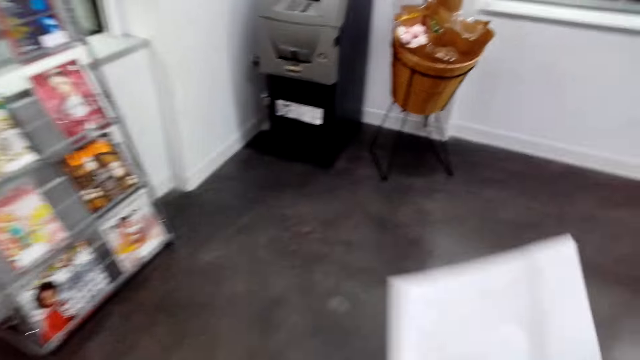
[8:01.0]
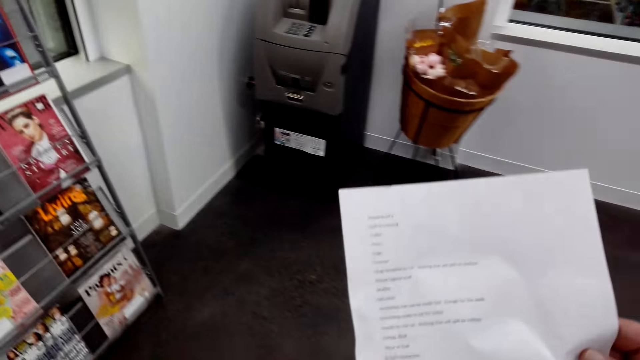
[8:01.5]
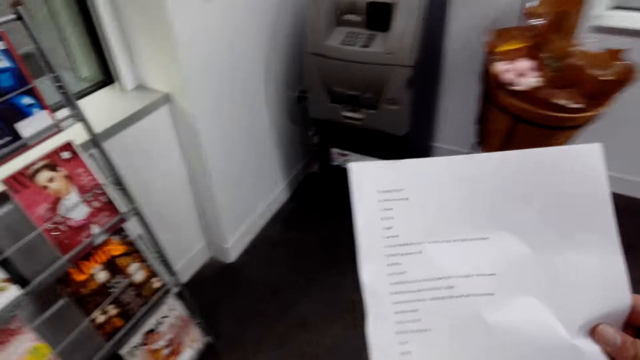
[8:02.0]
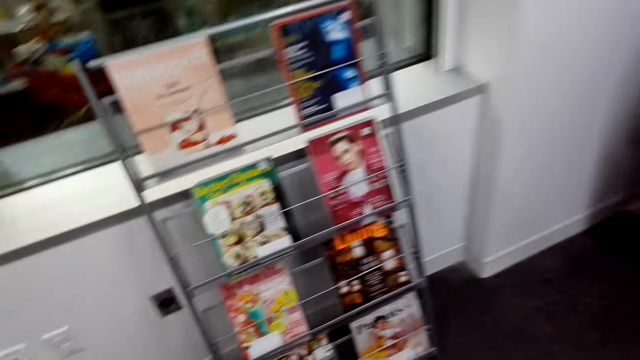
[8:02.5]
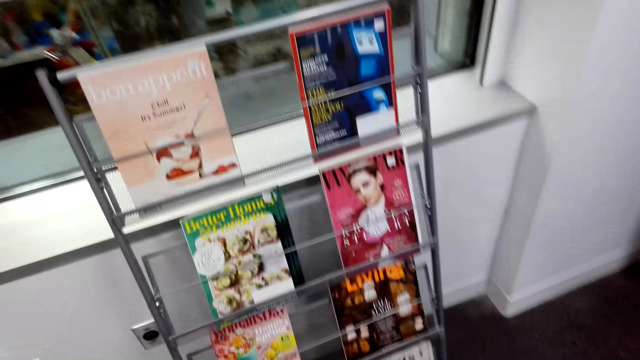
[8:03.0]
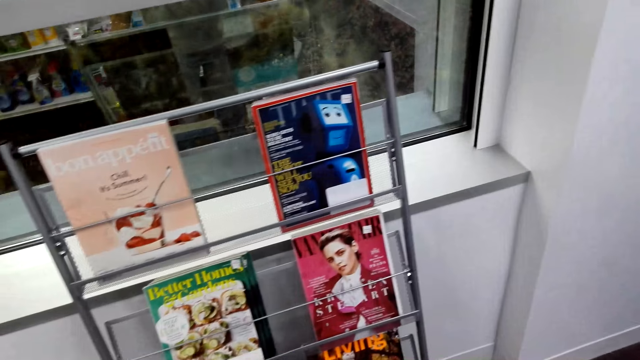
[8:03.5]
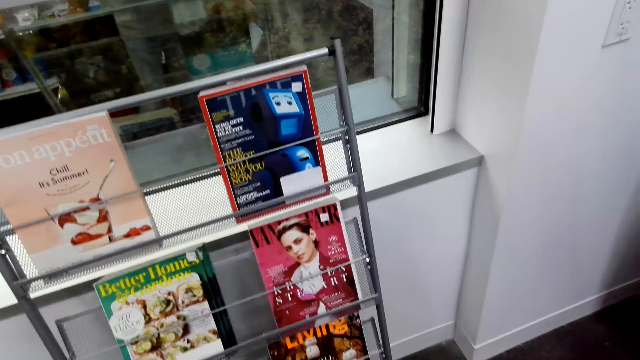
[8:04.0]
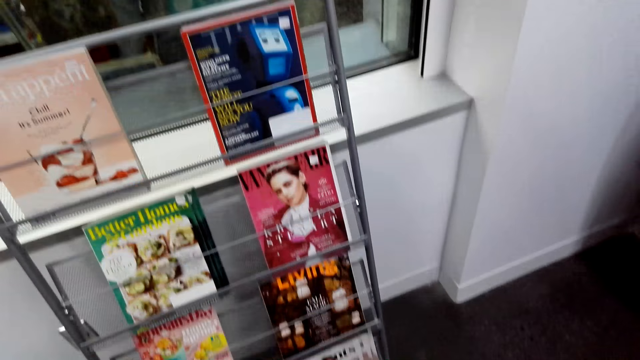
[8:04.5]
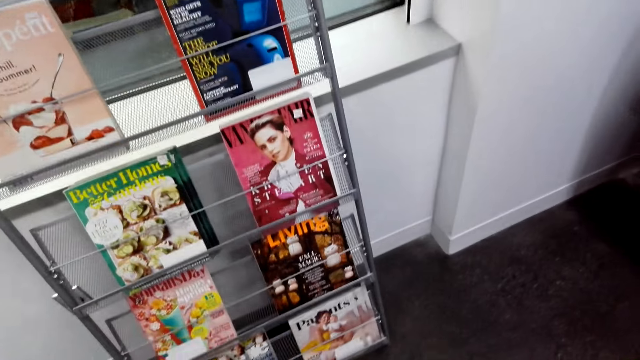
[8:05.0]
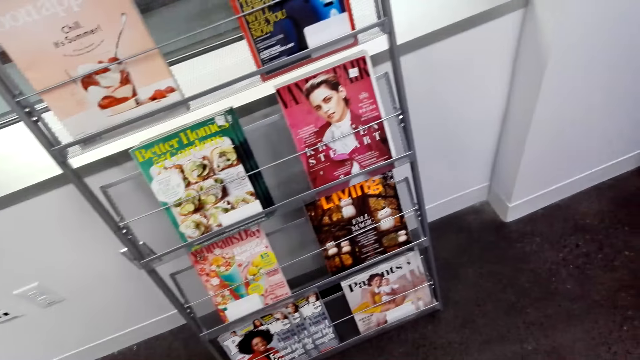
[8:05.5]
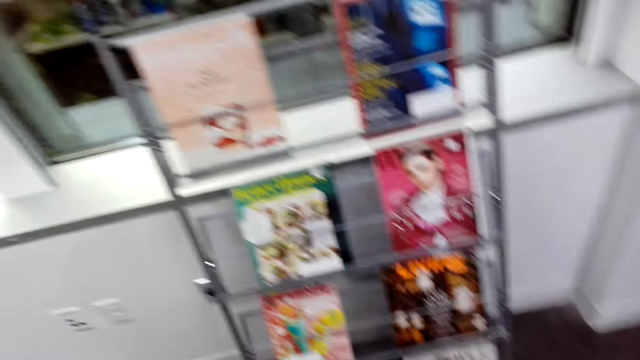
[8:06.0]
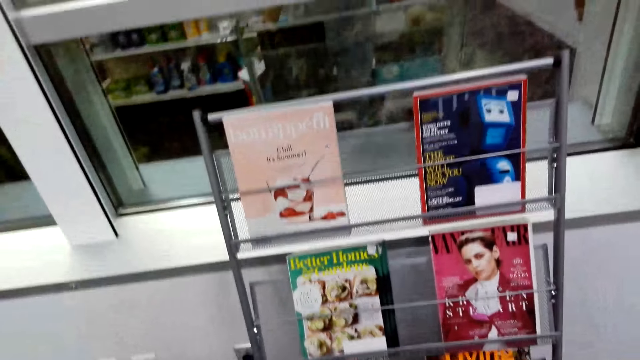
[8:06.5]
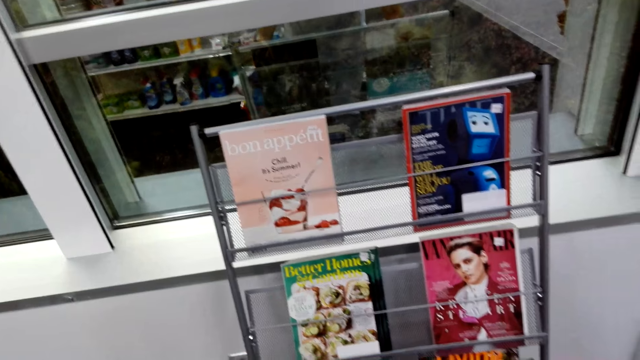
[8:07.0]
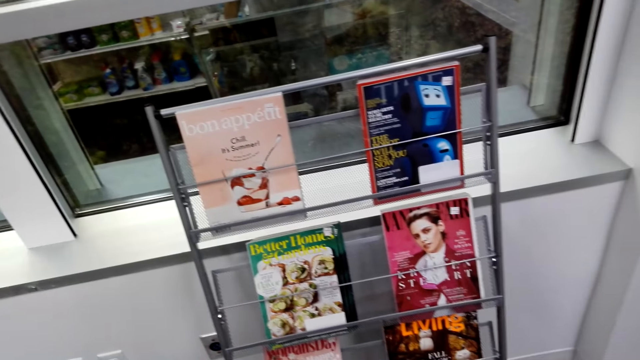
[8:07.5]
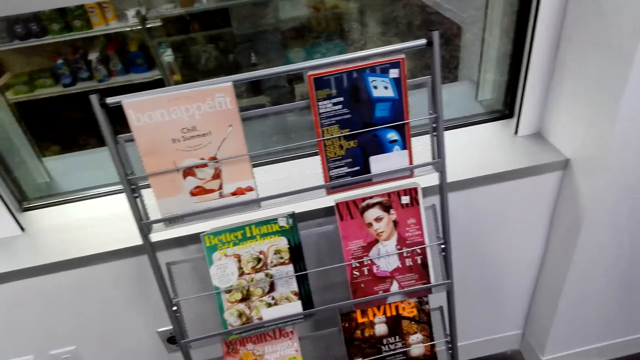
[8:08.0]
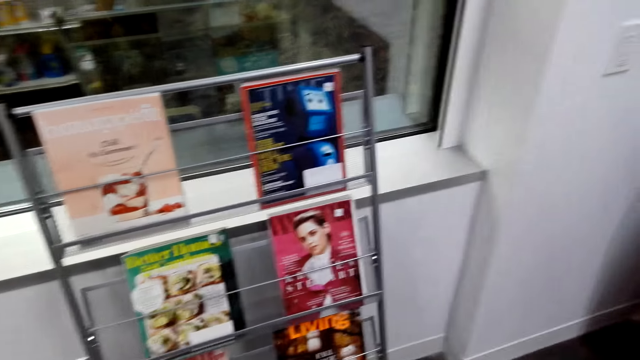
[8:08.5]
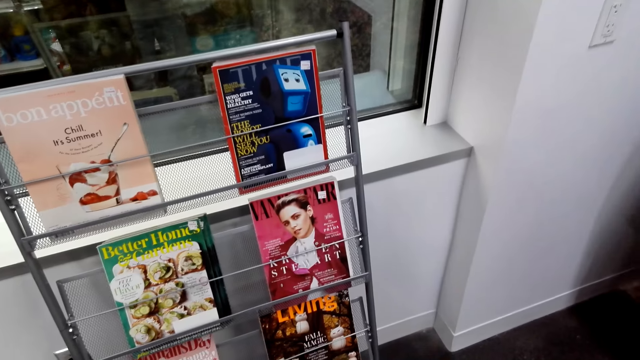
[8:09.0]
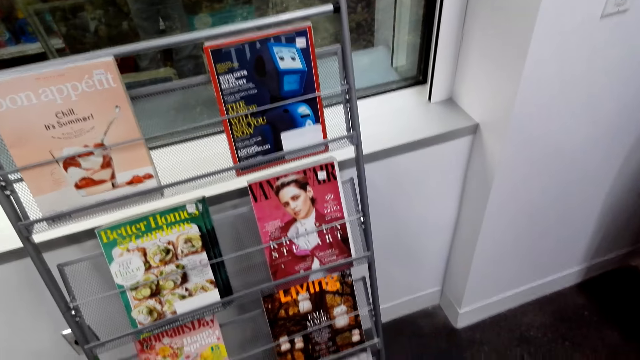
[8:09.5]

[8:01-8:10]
The camera wearer looks at the paper. They look at the magazines.

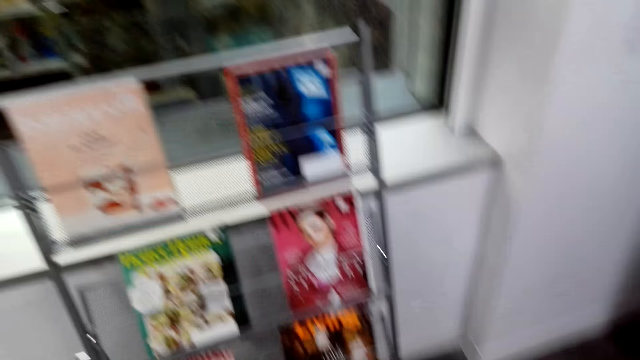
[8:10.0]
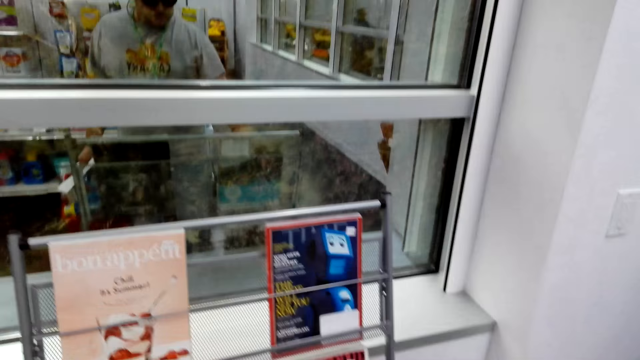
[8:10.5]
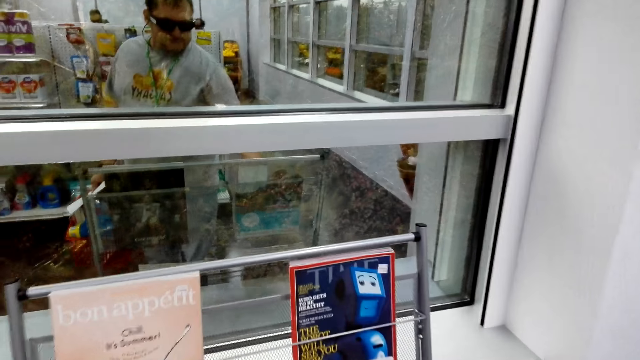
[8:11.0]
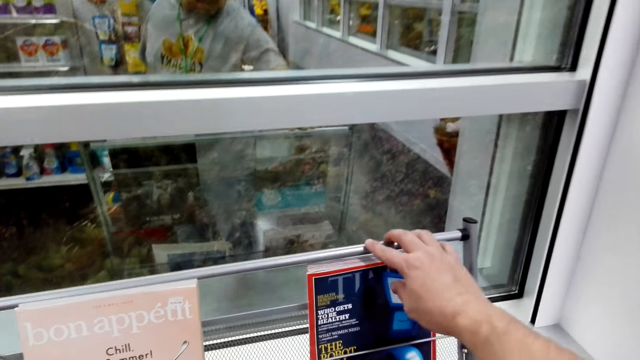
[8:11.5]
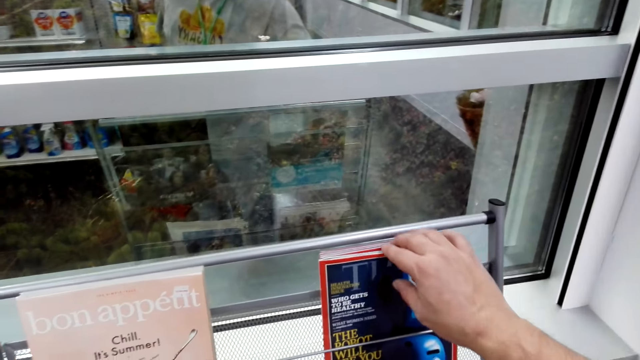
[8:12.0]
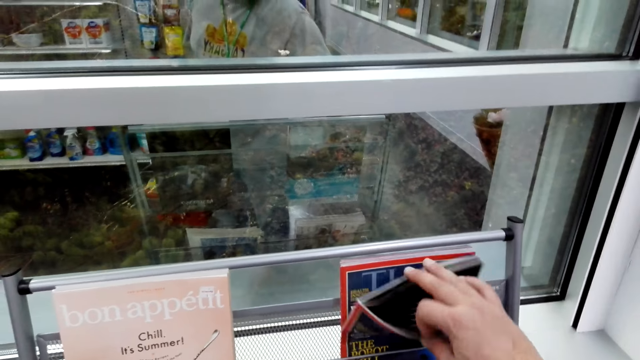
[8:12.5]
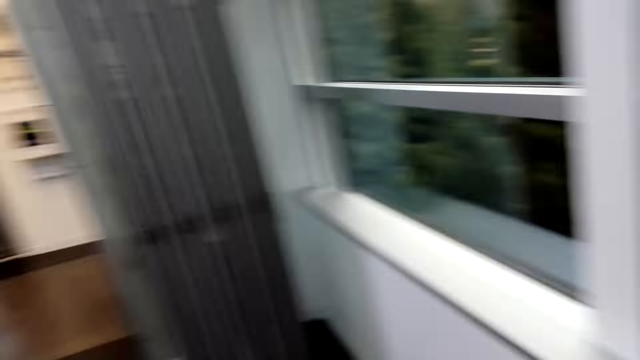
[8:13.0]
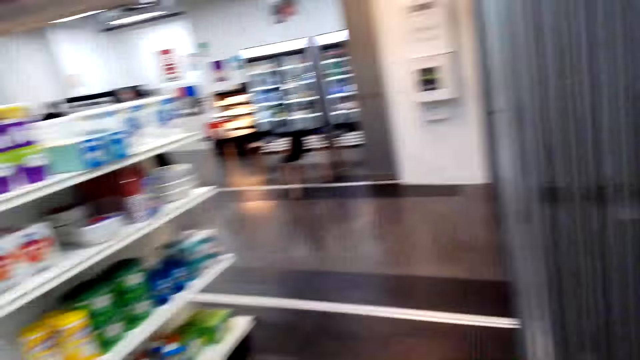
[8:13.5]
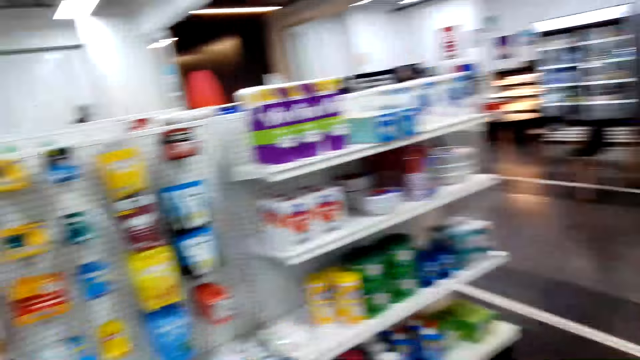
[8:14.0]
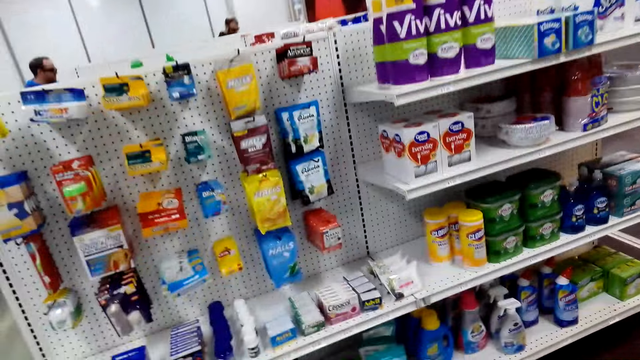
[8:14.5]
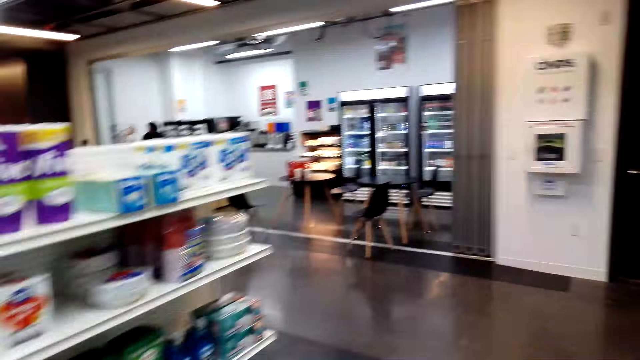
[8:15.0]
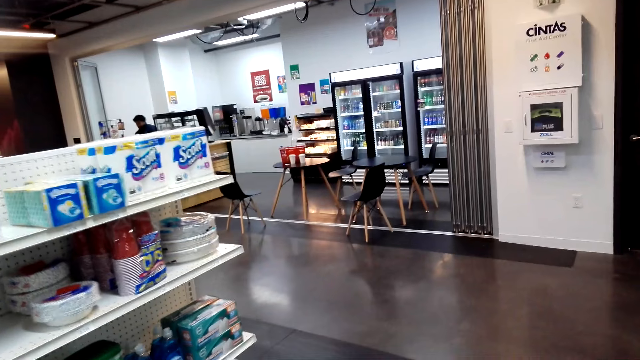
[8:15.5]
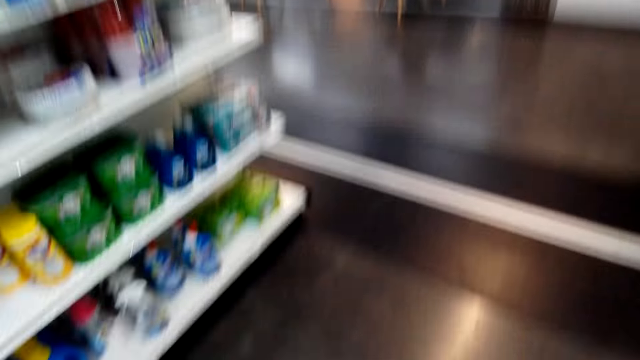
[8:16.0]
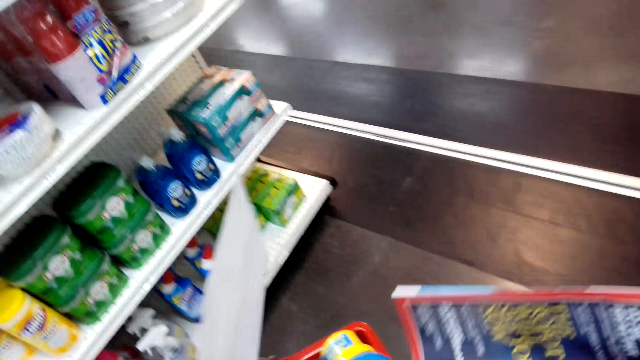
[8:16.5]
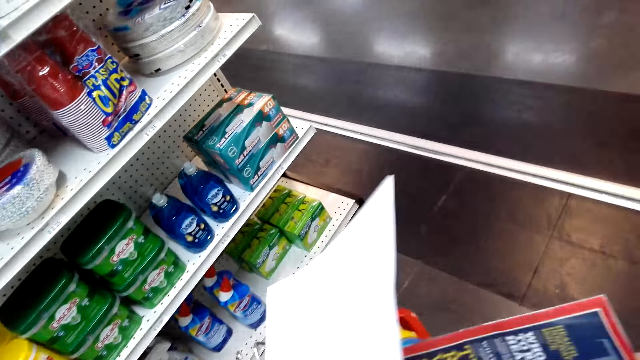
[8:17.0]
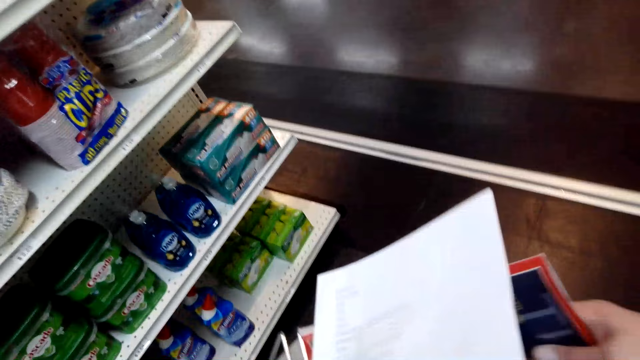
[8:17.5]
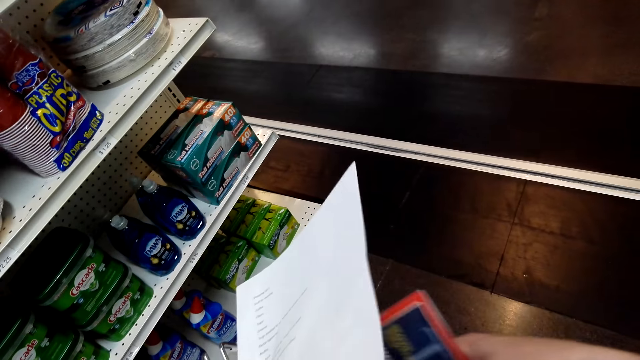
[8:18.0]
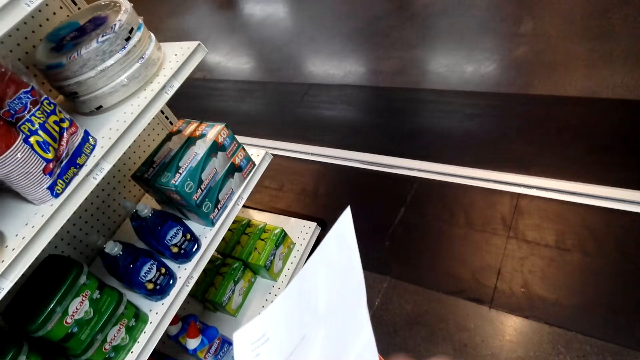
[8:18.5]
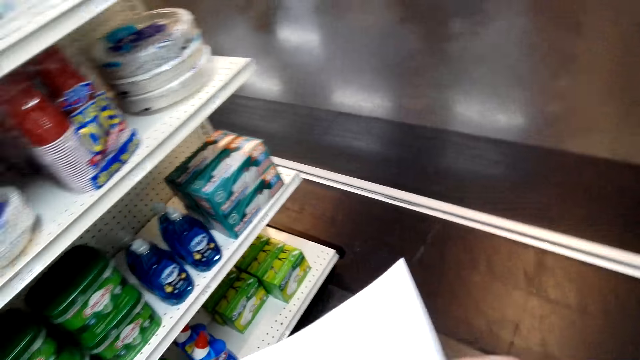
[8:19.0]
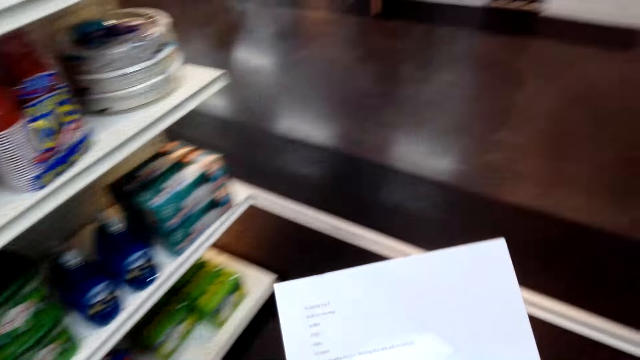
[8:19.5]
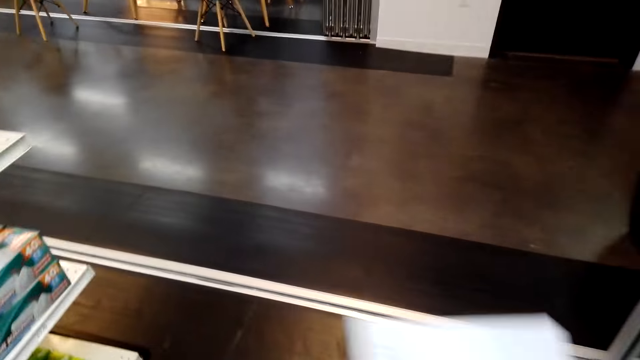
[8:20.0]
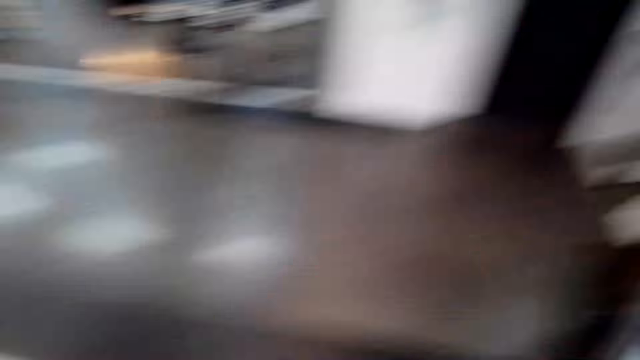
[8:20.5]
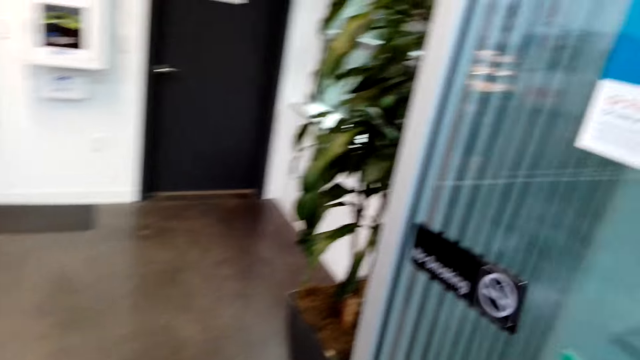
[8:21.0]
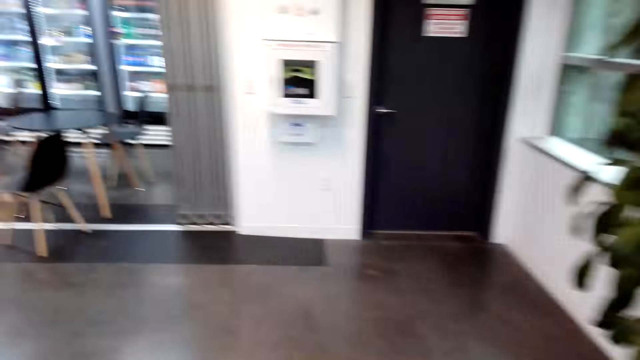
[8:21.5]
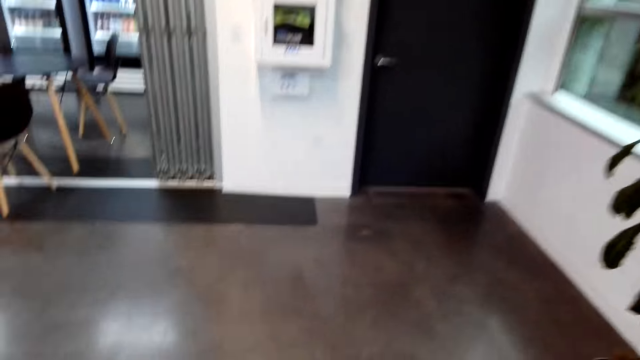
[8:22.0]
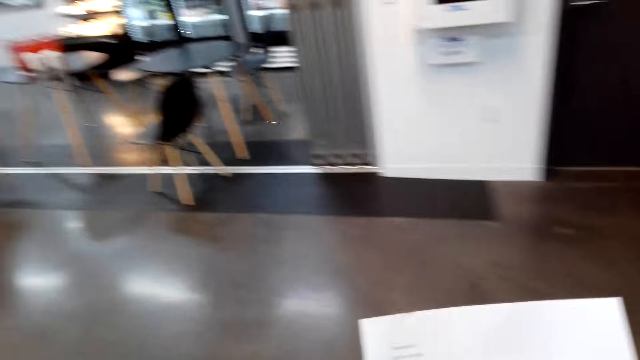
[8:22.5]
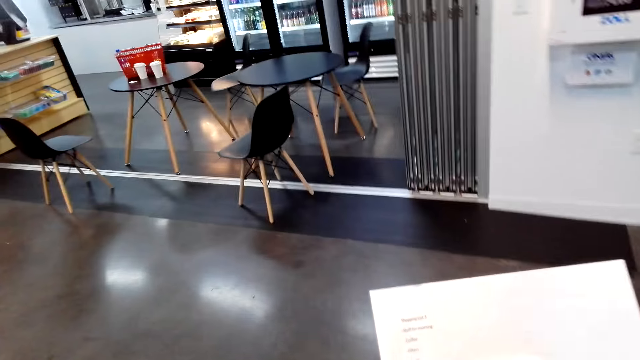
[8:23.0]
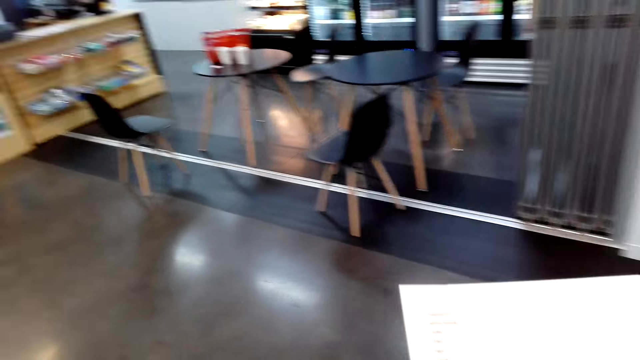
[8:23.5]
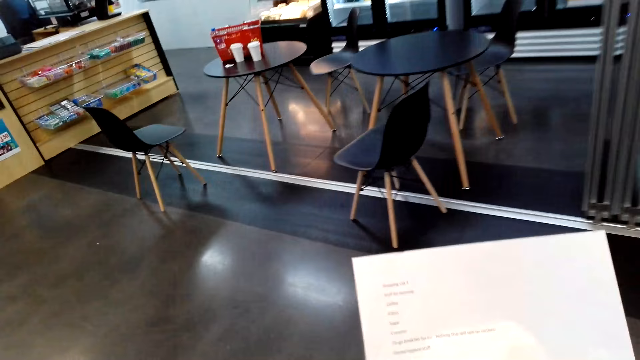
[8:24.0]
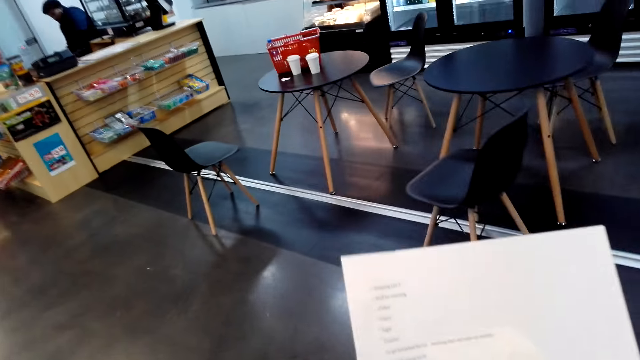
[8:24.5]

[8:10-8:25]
The camera wearer touches a magazine. They walk around the supermarket. They put the magazine in the basket. They walk around the supermarket. They look at the paper.
